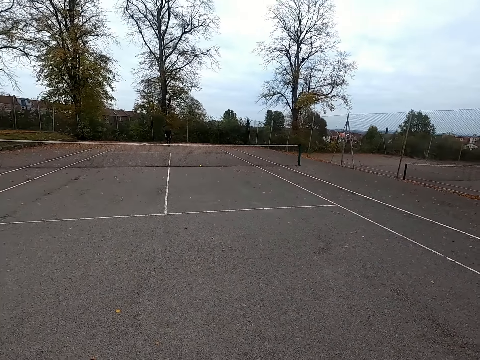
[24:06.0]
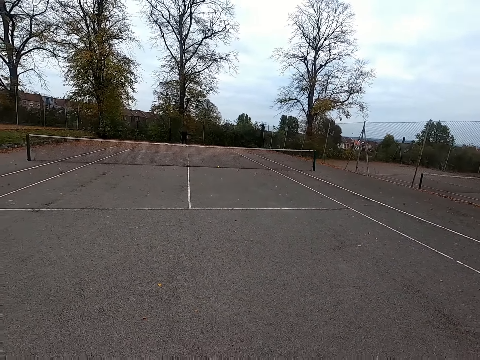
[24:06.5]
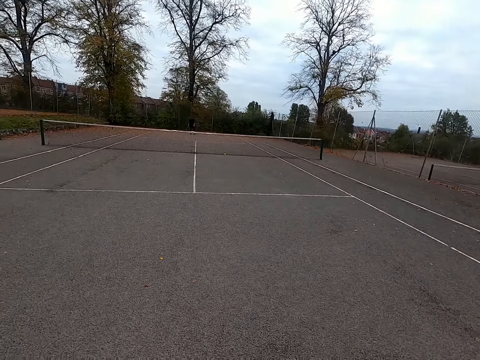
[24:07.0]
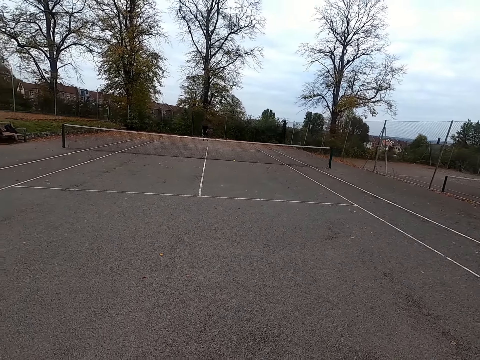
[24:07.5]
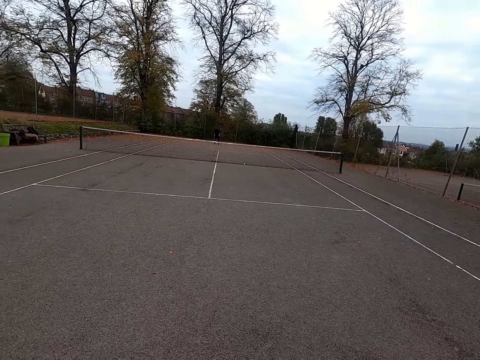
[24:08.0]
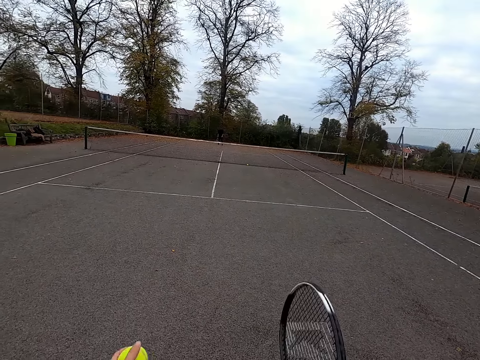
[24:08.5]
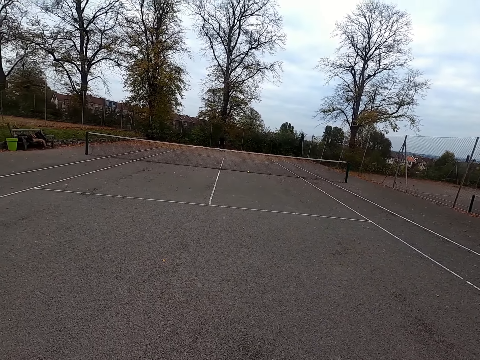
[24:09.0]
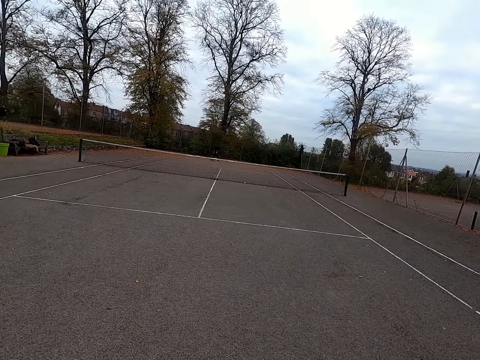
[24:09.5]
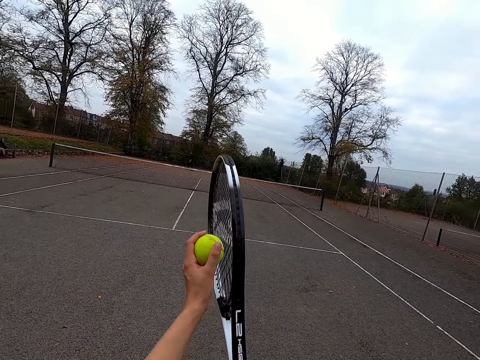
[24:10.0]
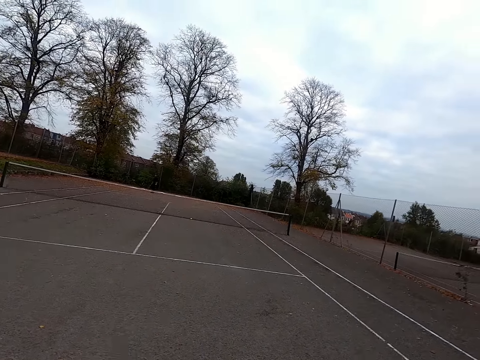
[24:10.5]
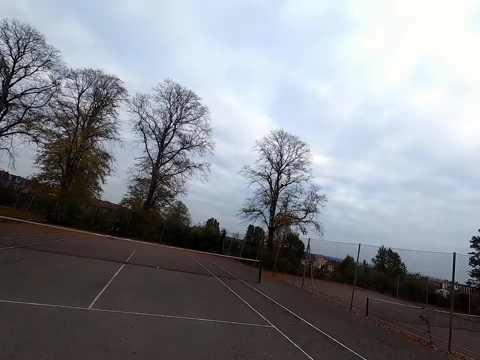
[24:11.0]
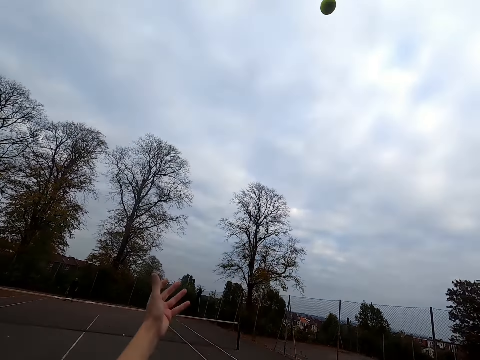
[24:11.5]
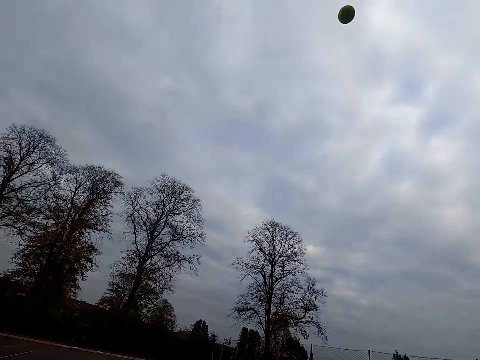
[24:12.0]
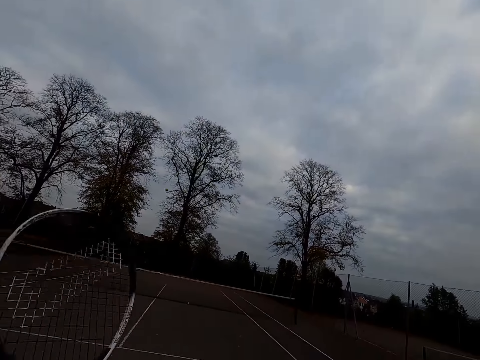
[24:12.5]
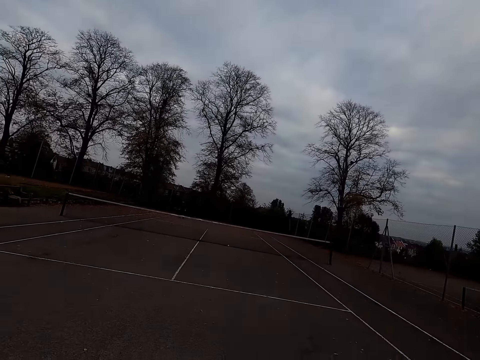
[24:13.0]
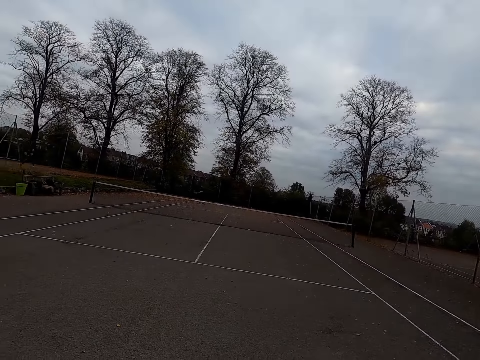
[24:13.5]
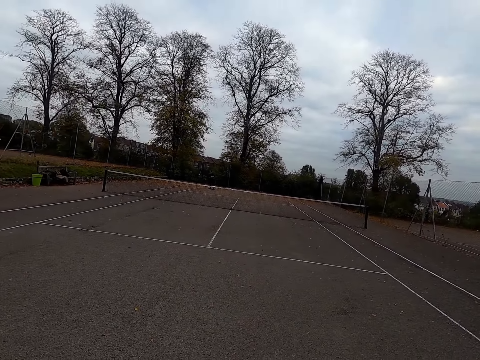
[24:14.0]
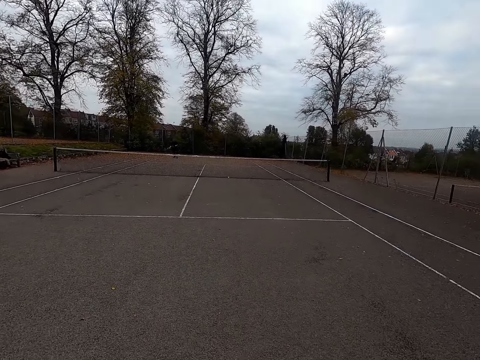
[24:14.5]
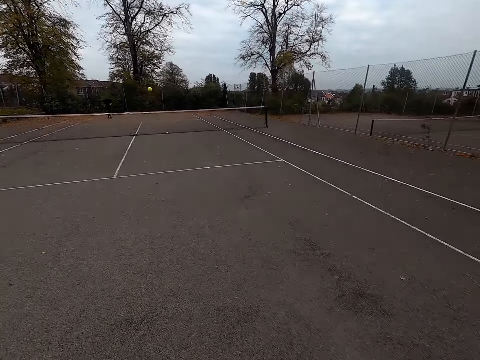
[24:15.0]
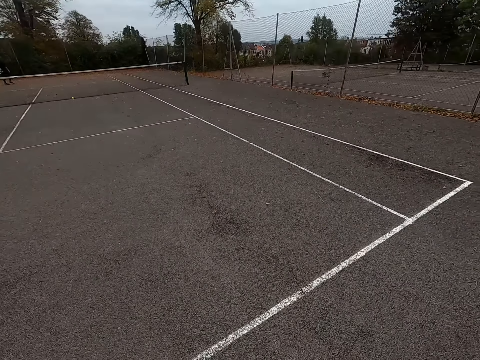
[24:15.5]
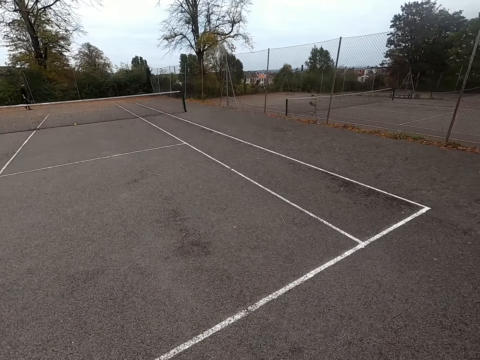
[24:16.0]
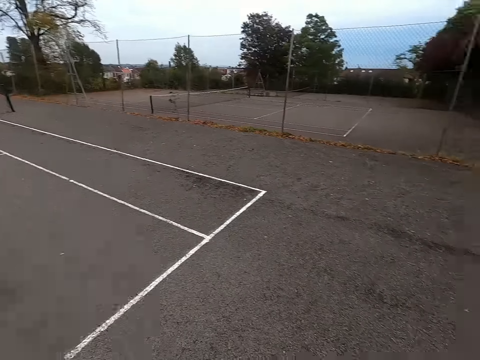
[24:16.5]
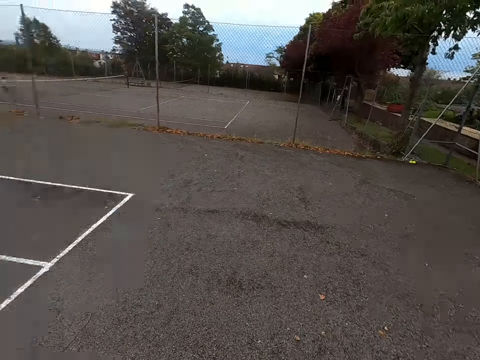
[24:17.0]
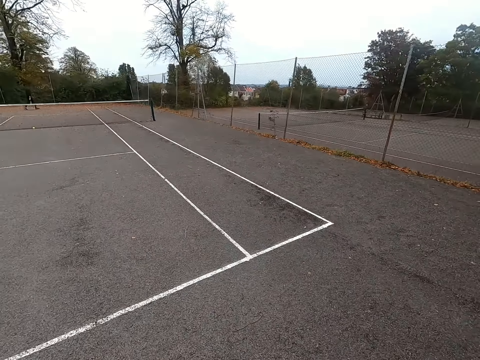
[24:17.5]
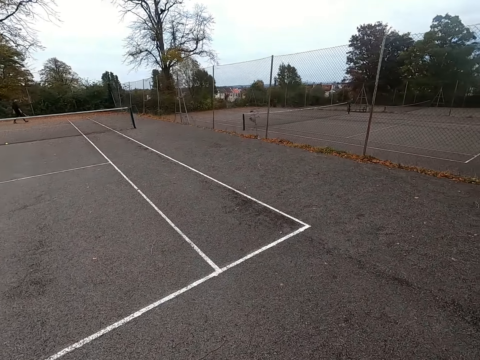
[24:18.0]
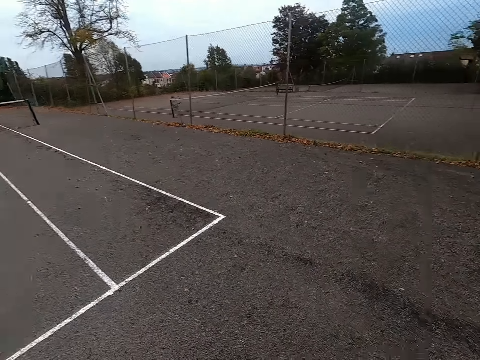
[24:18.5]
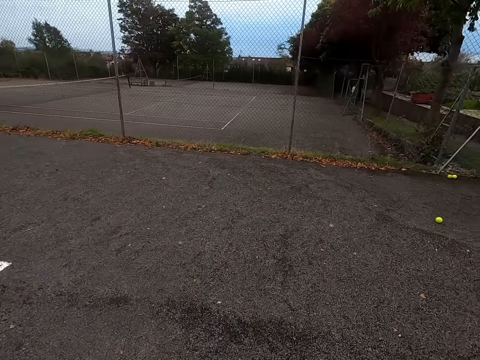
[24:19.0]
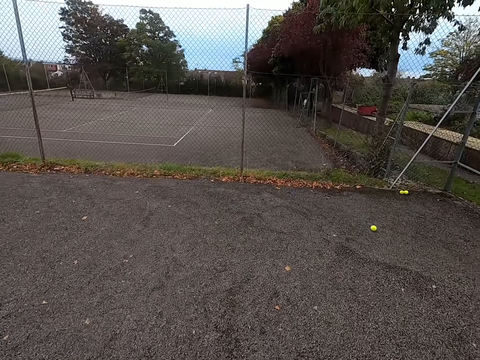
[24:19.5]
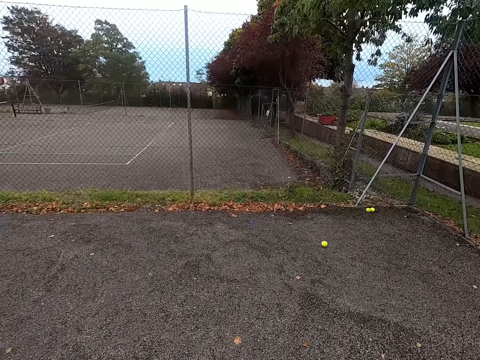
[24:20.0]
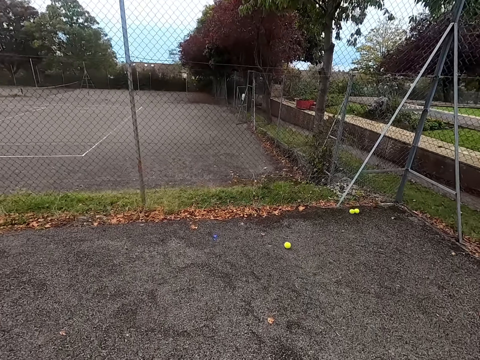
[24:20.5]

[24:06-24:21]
The camera wearer holds the ball on the racket. They throw the ball. They hit the ball with the racket. They walk around the tennis court.

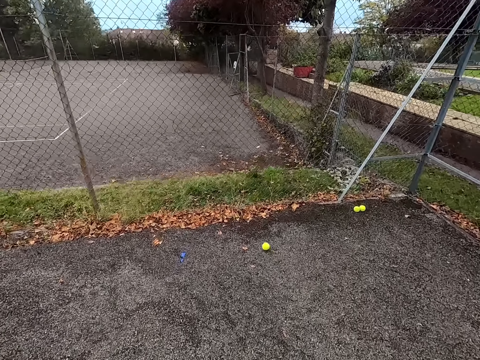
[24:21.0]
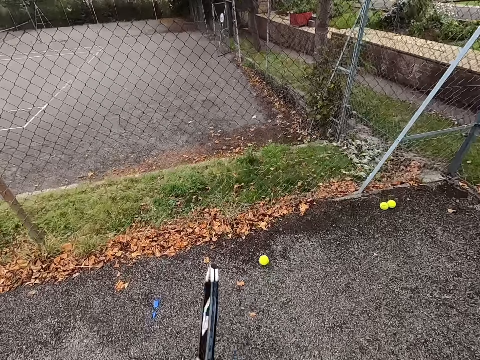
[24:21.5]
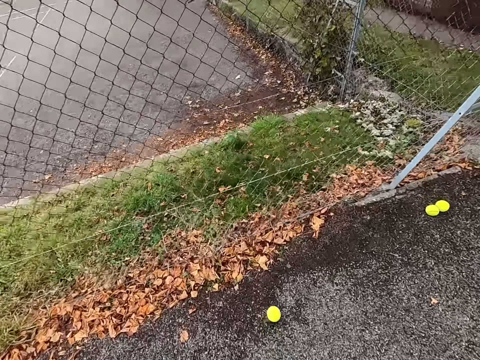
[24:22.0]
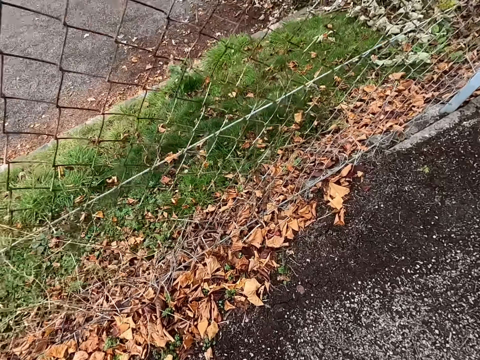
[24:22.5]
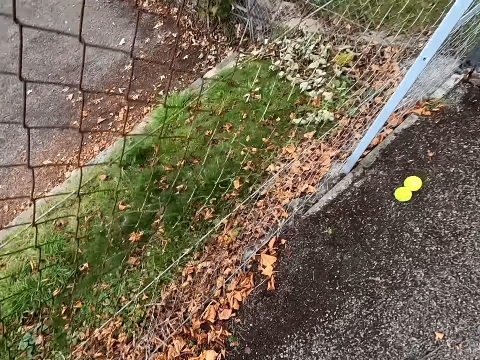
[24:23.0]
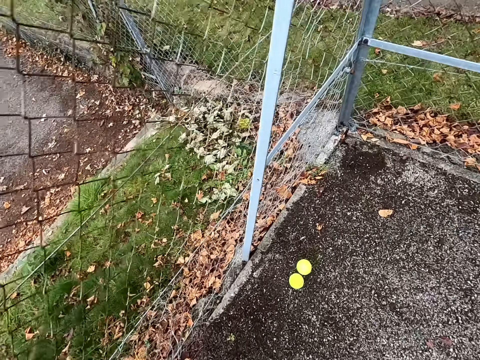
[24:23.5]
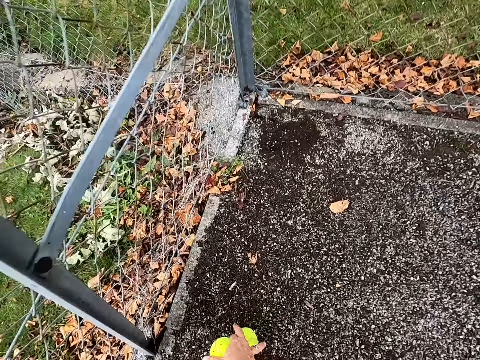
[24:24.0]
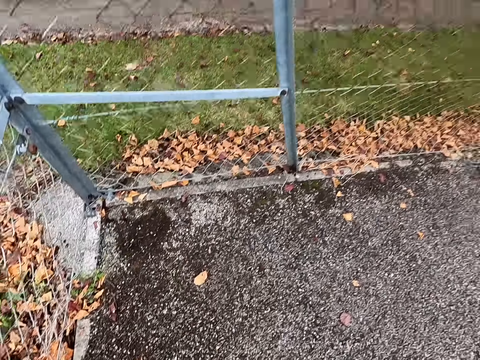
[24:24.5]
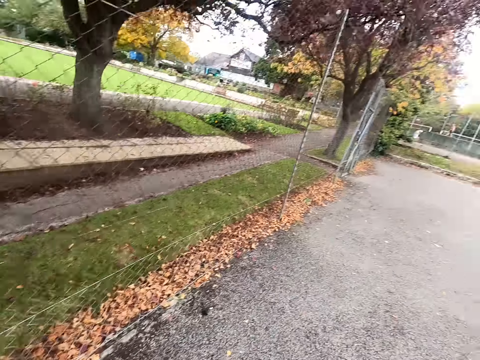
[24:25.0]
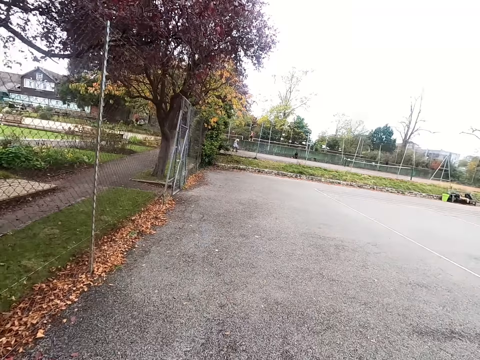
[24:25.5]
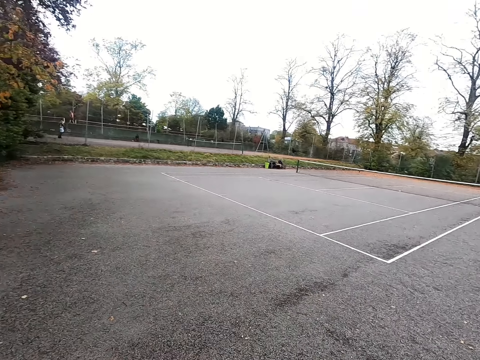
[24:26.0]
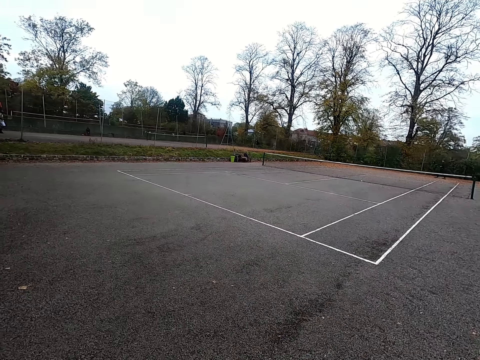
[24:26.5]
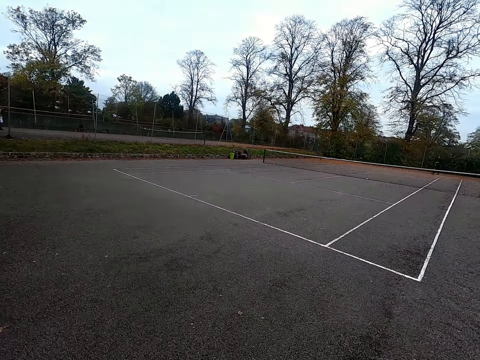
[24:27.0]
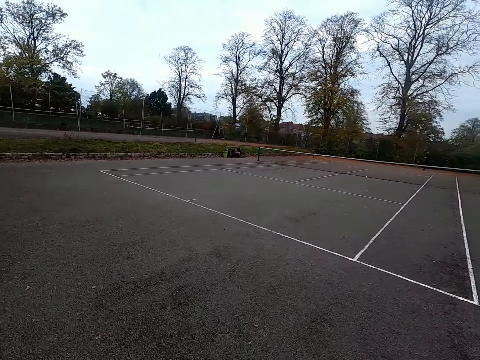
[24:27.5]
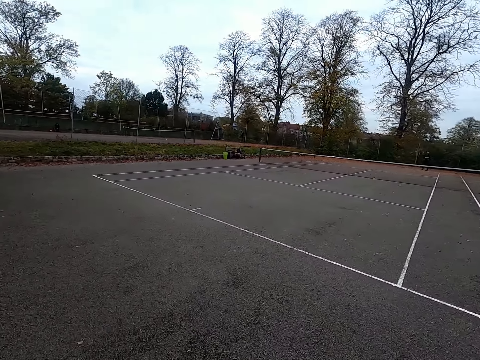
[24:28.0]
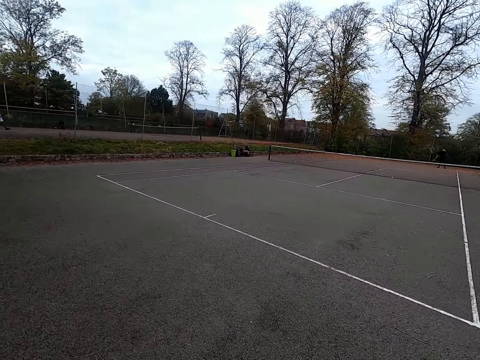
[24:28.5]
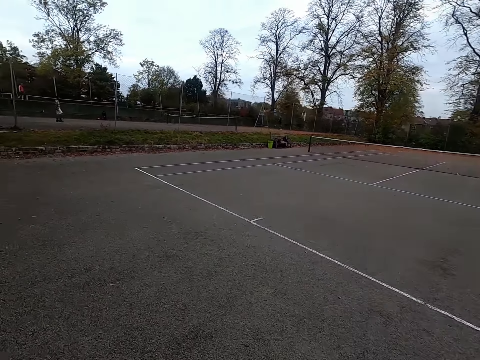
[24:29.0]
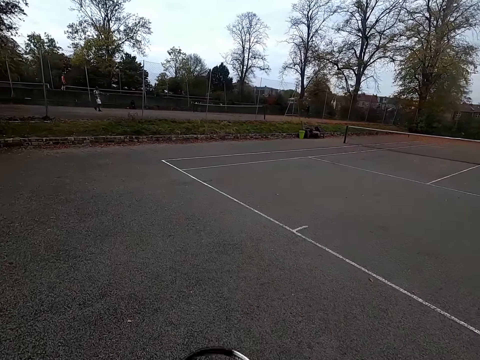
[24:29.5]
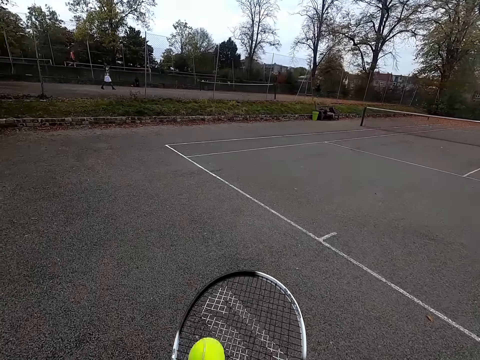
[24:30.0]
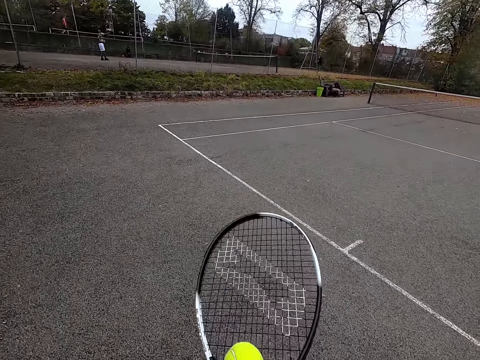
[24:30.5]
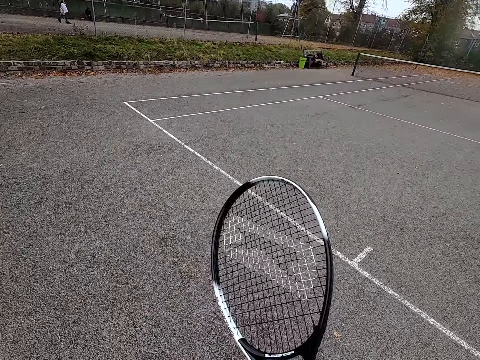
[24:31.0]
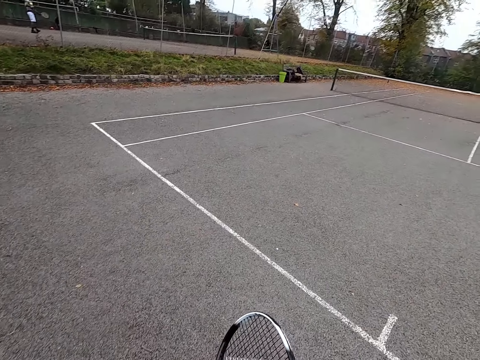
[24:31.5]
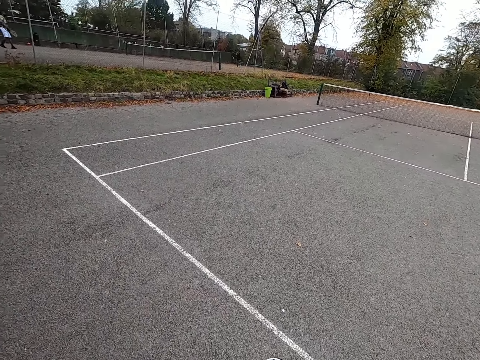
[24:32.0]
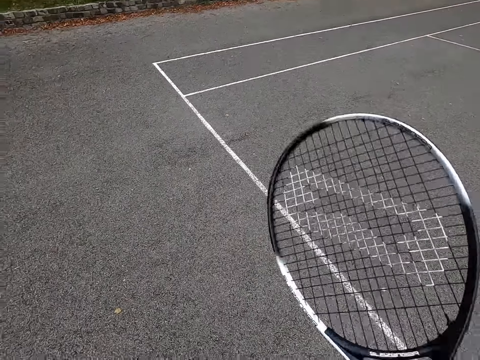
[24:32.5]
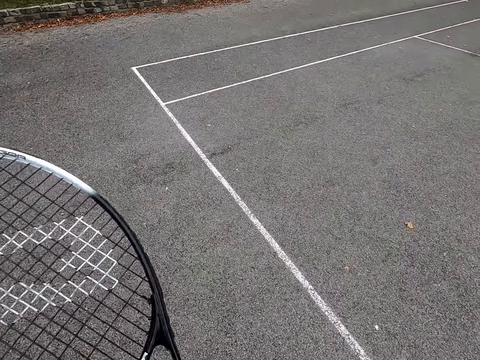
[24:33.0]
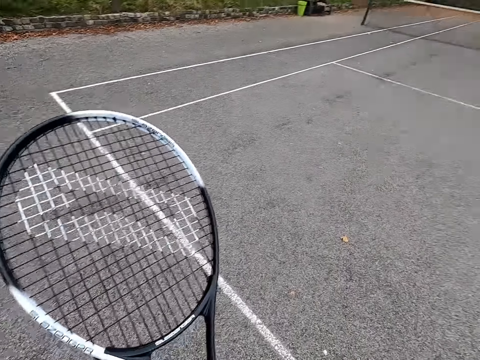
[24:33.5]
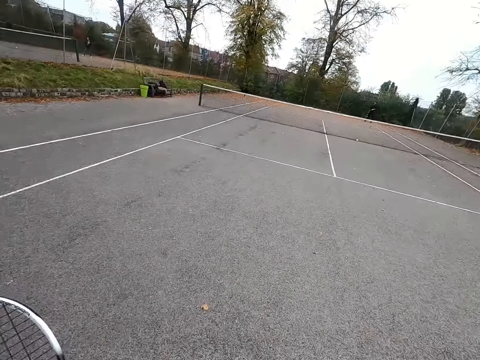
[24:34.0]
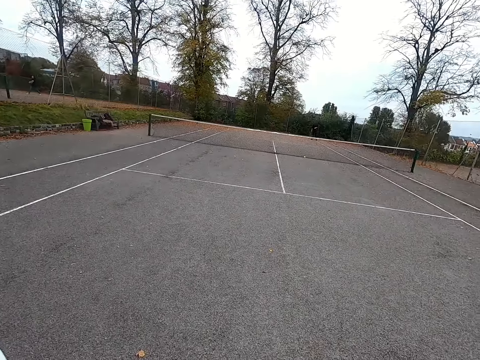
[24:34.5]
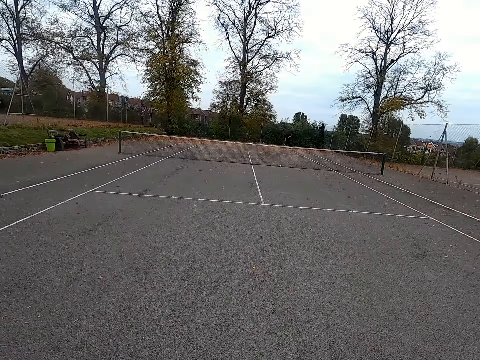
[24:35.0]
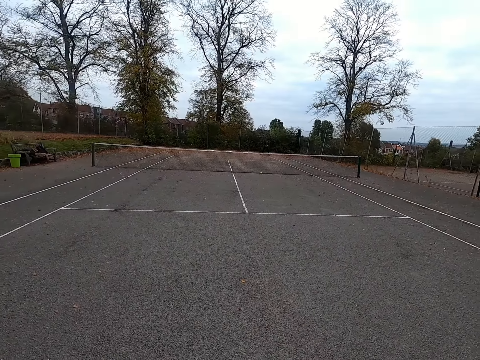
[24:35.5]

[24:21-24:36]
The camera wearer picks up balls. They walk around the tennis court. They hold the ball on the racket. They pick up the ball. They walk around the tennis court. They hold the racket. They walk around the tennis court.
